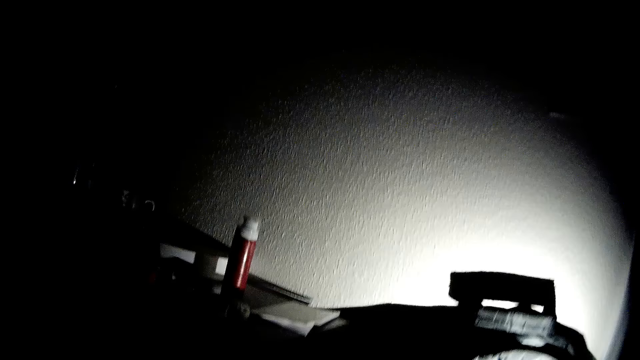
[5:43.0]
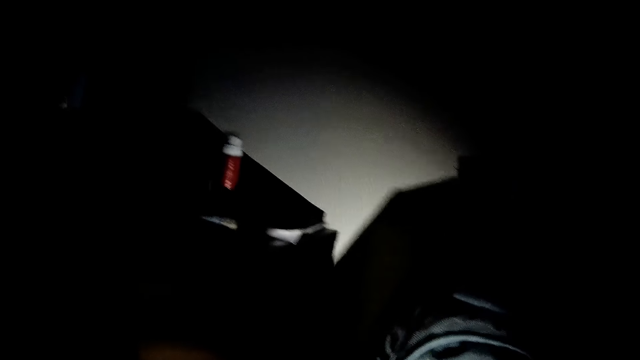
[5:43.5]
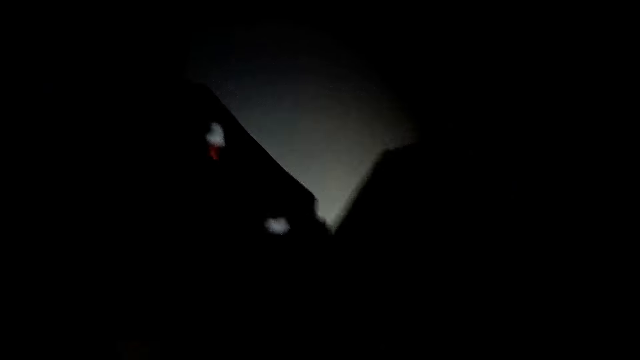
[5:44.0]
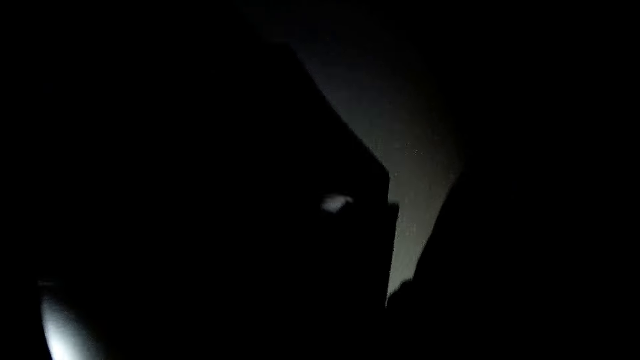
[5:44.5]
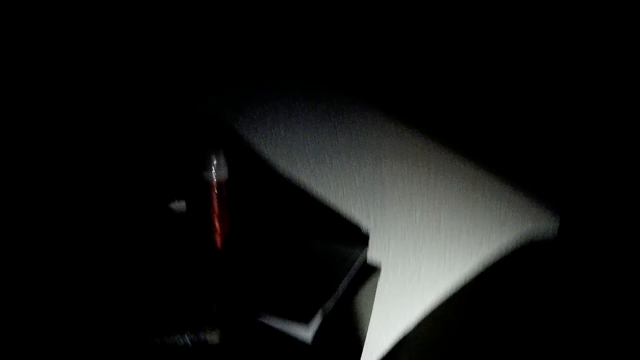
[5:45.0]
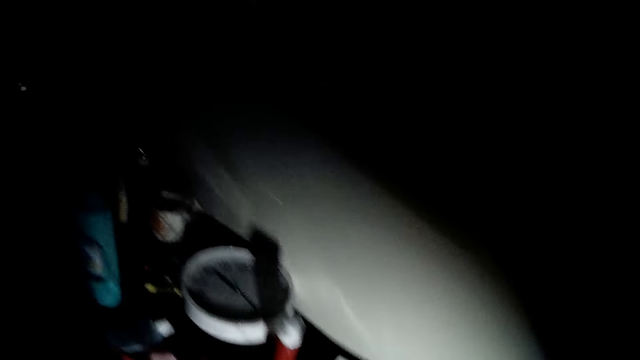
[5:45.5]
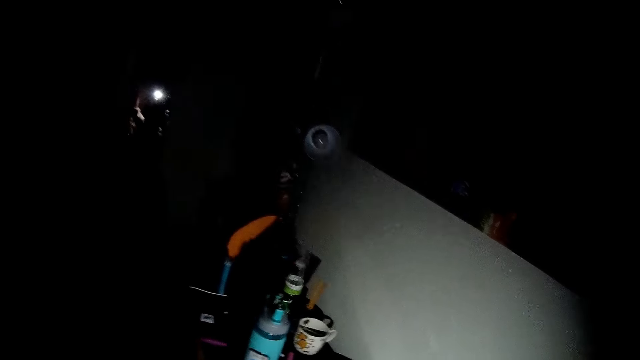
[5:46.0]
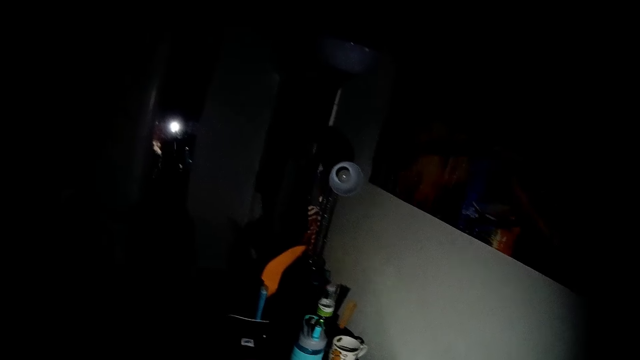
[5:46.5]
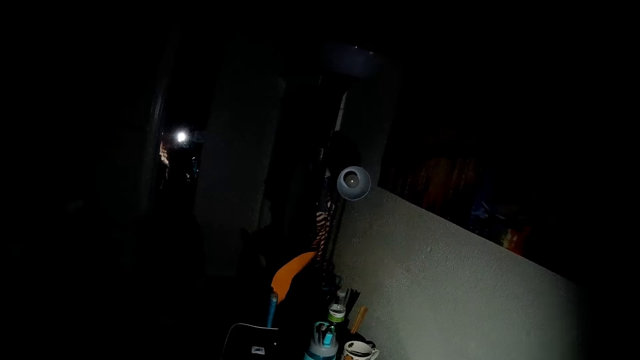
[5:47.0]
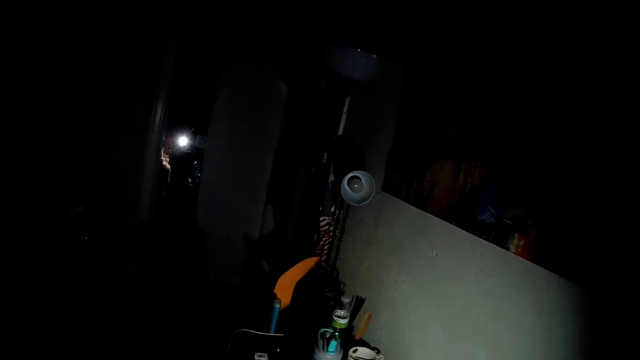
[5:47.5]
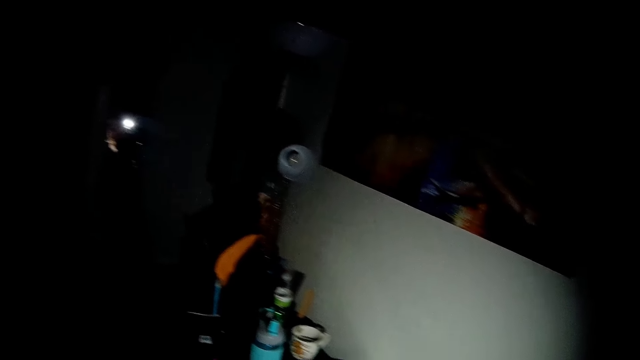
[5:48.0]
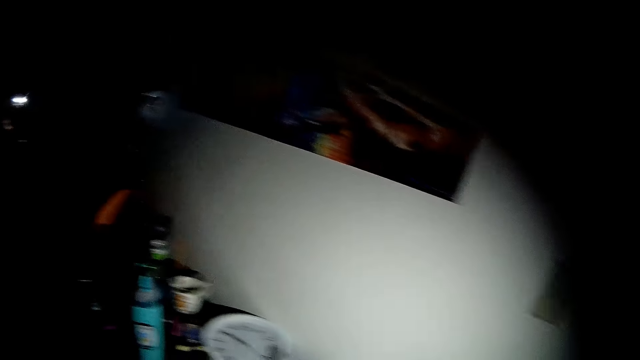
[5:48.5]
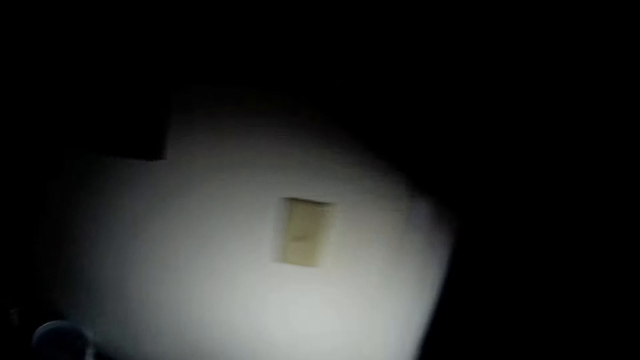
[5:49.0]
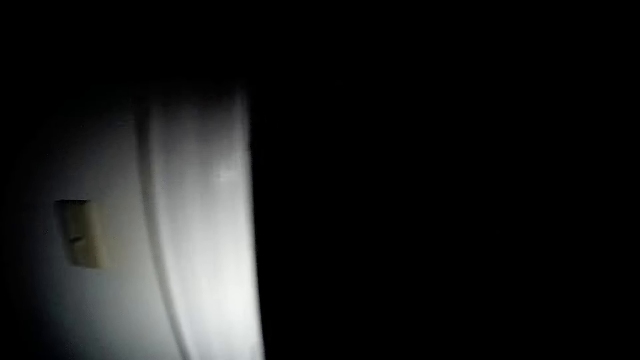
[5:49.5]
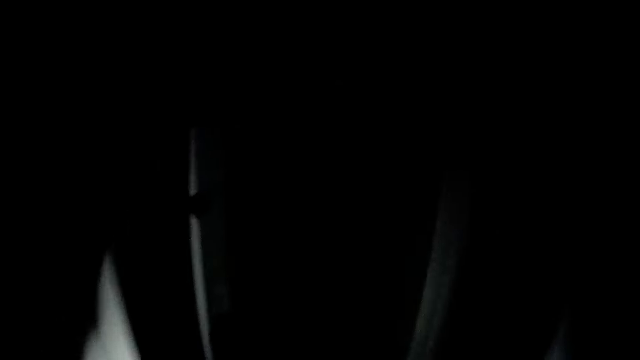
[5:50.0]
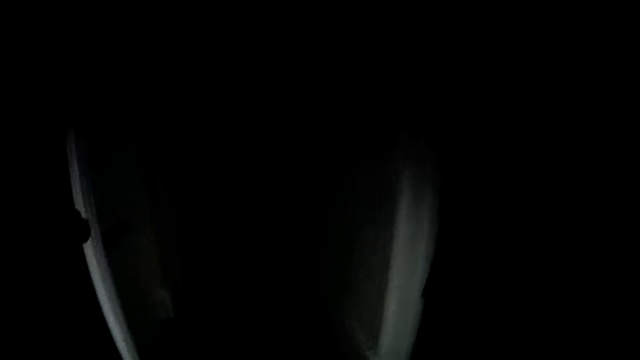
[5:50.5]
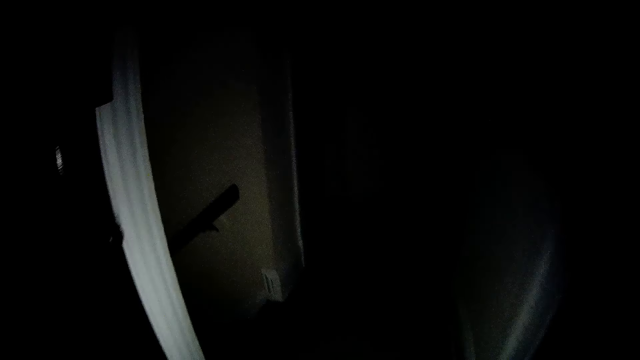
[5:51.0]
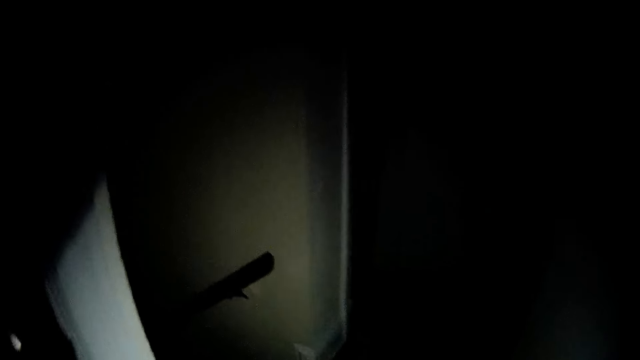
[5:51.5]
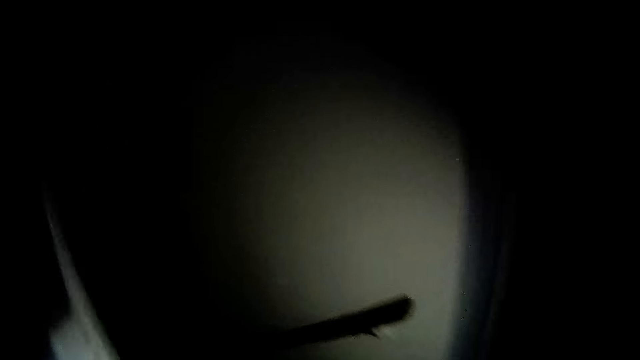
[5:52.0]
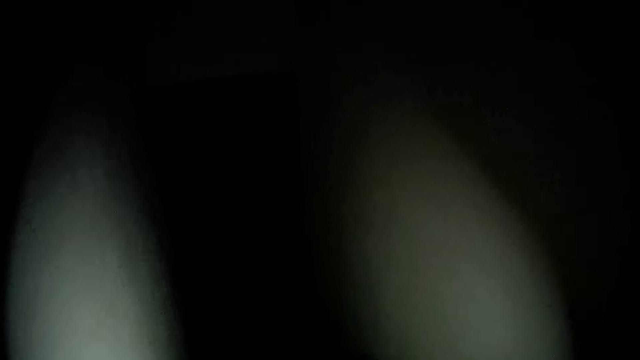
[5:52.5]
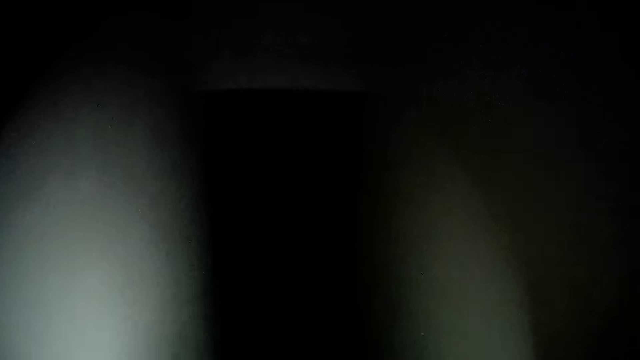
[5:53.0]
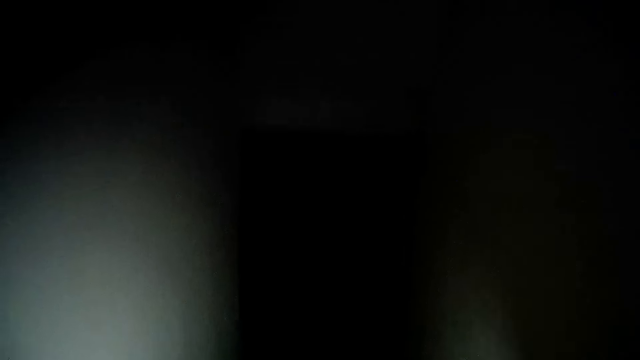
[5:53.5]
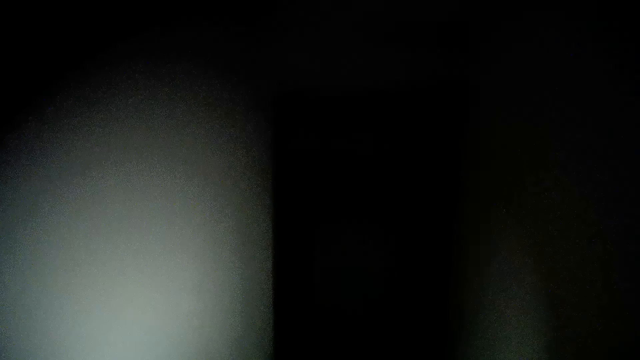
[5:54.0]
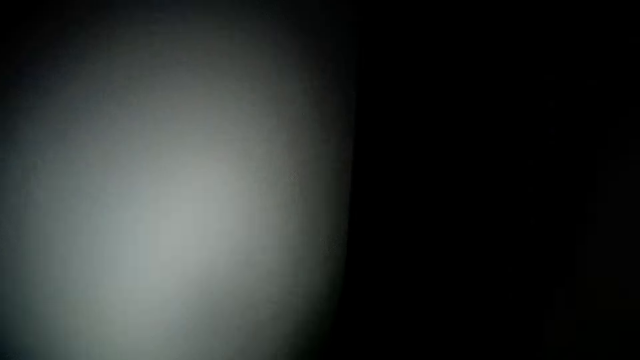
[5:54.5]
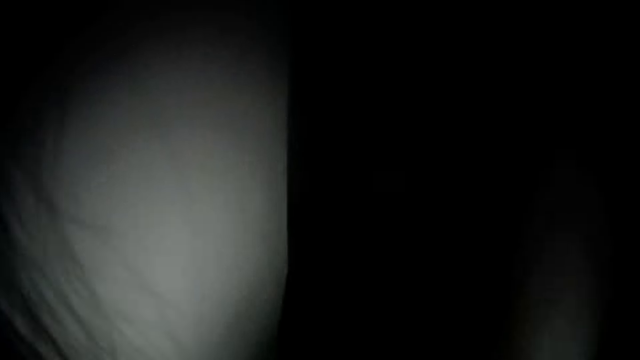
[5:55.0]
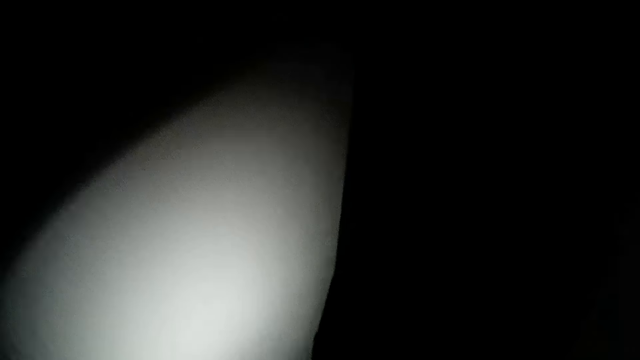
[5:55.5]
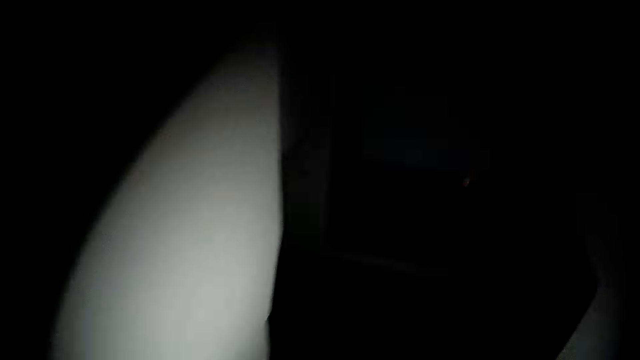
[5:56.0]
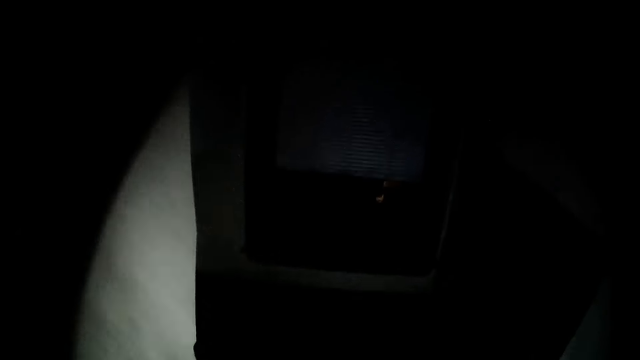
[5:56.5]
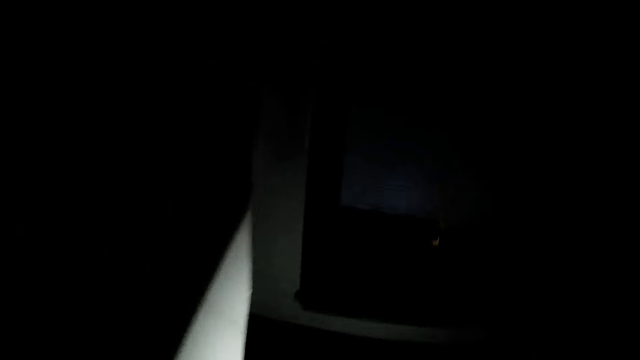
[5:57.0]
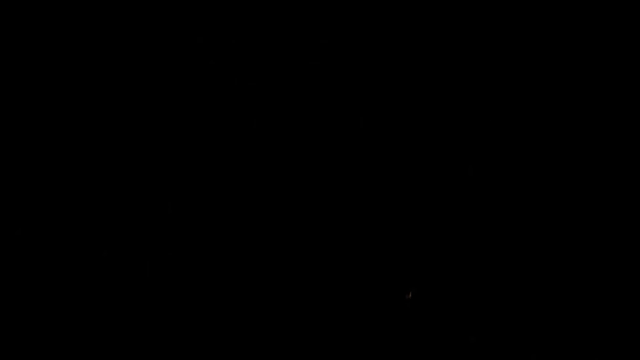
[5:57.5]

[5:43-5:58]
The camera wearer walks down the stairs in the house.

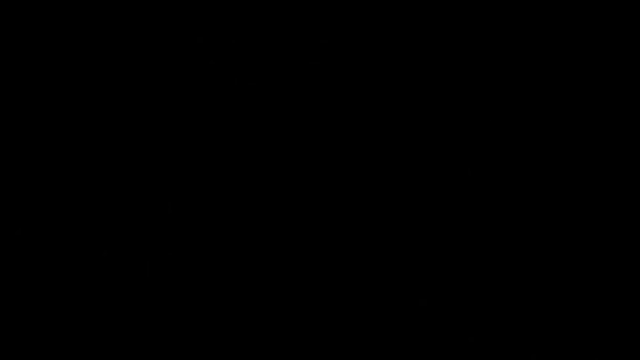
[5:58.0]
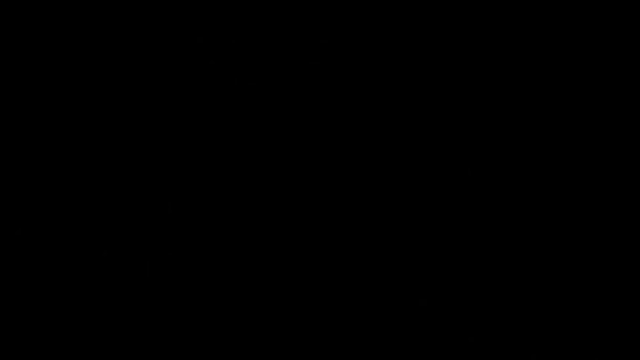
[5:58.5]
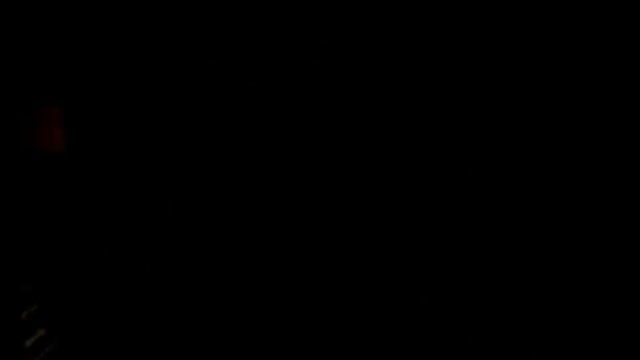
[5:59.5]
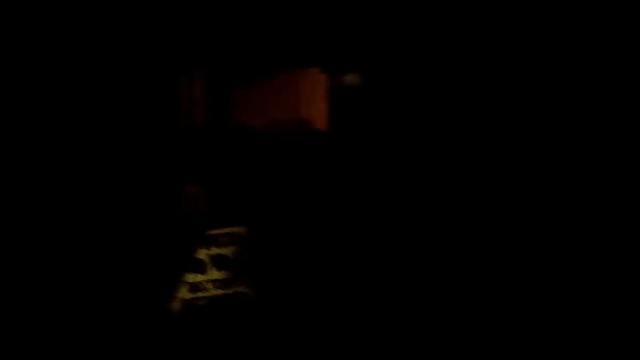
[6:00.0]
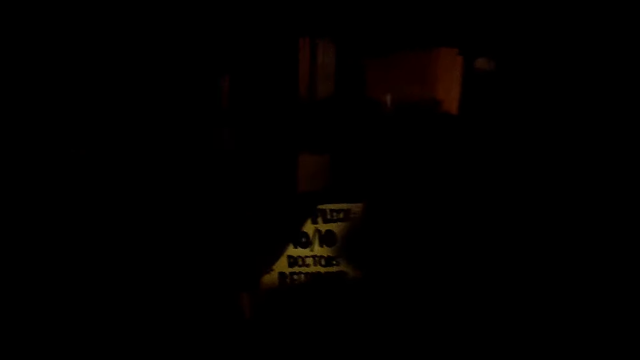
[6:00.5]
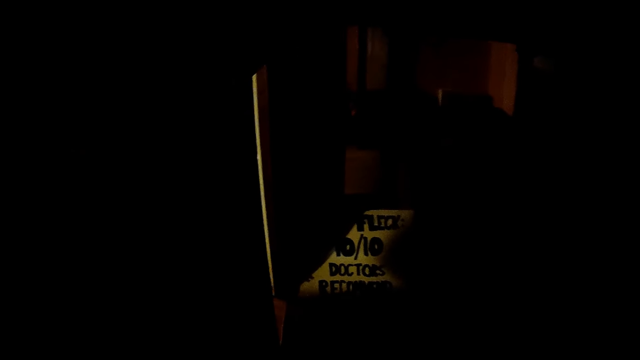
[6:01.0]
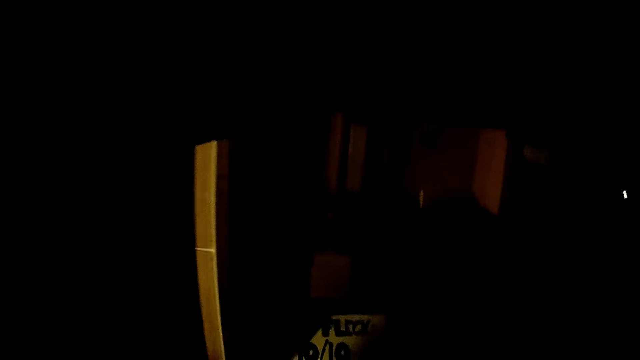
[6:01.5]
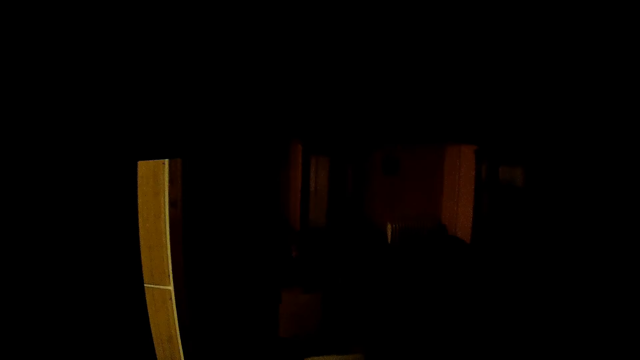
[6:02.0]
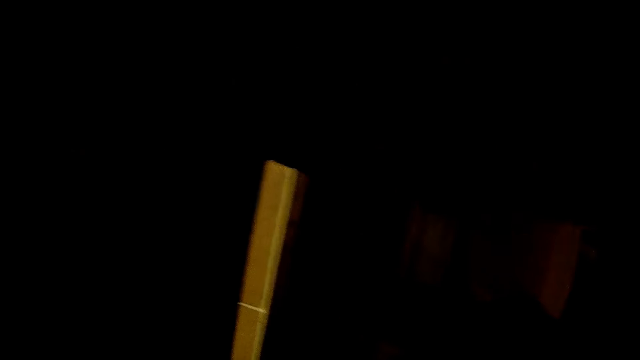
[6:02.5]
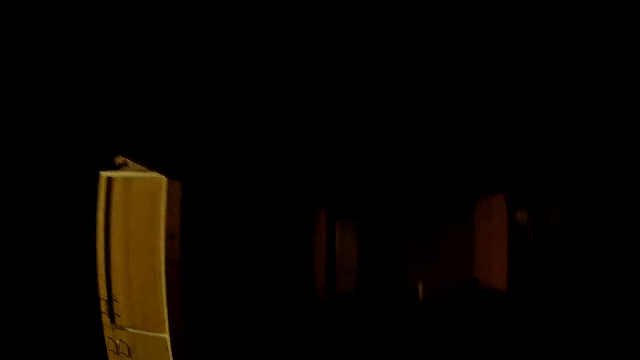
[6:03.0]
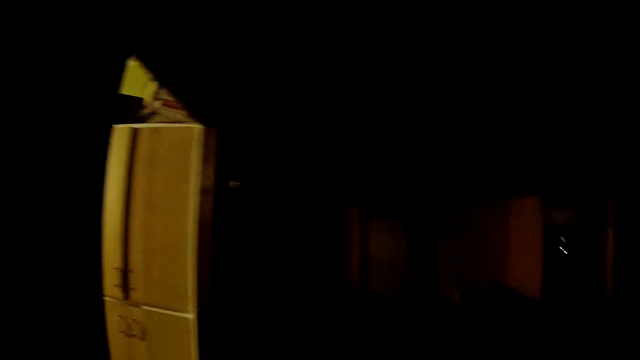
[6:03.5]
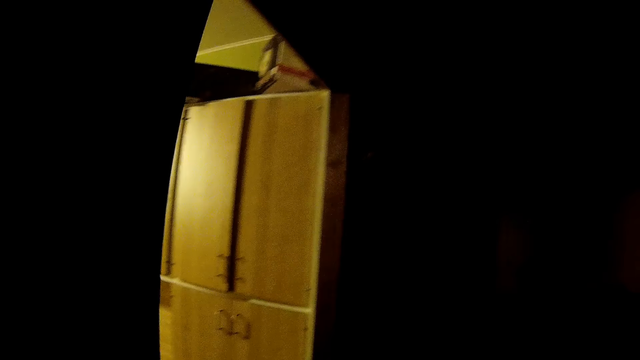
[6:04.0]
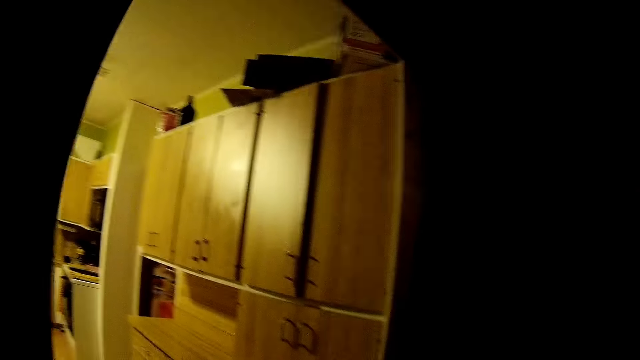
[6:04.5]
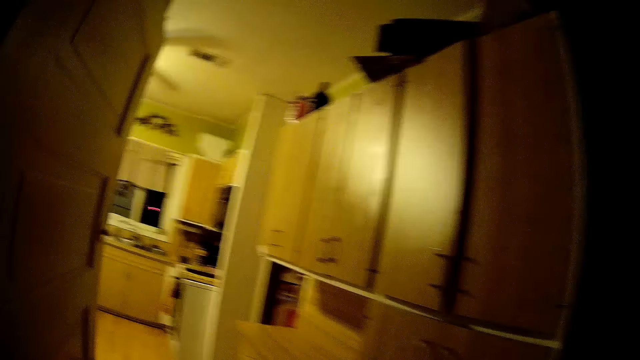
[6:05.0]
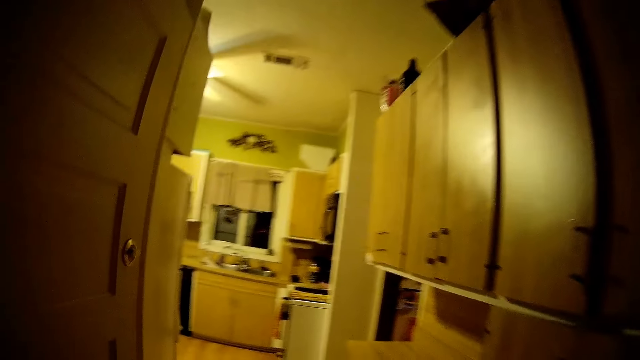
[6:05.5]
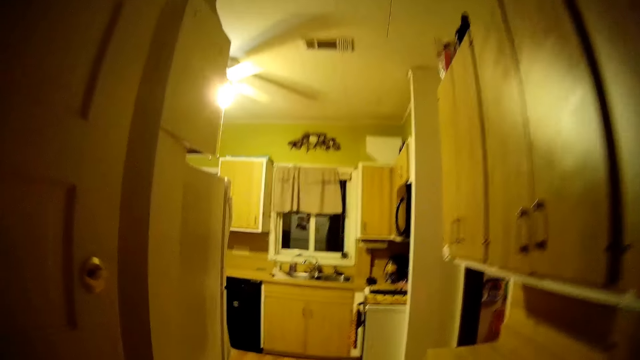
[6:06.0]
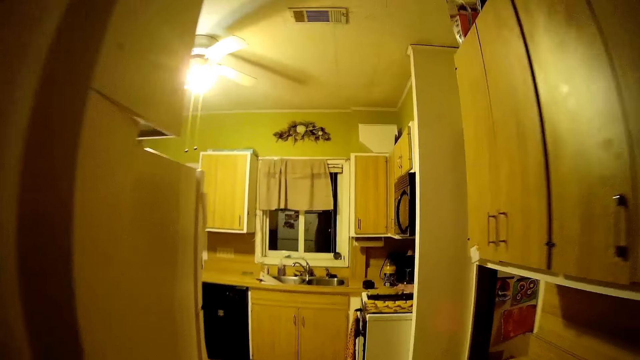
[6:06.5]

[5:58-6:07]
The camera wearer walks into a kitchen.
